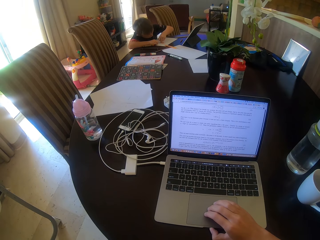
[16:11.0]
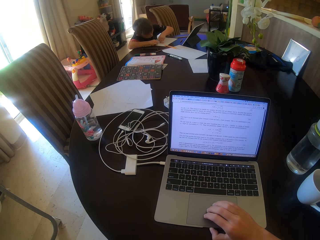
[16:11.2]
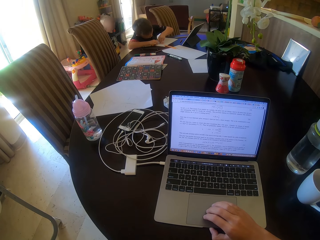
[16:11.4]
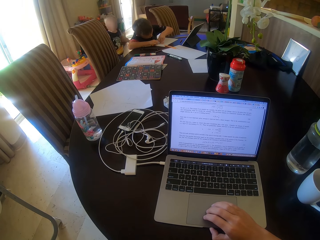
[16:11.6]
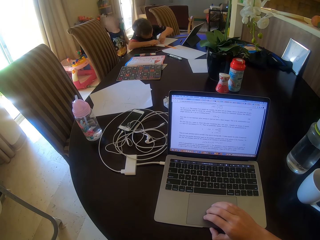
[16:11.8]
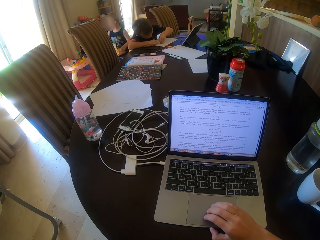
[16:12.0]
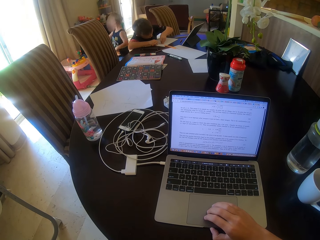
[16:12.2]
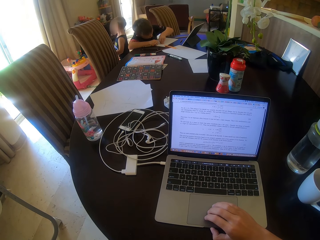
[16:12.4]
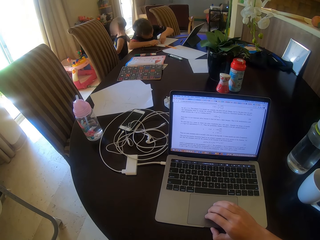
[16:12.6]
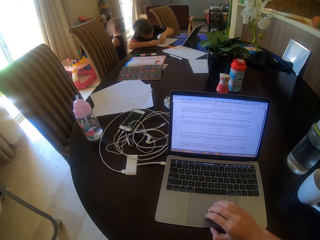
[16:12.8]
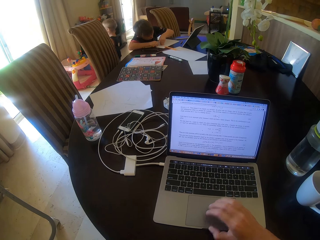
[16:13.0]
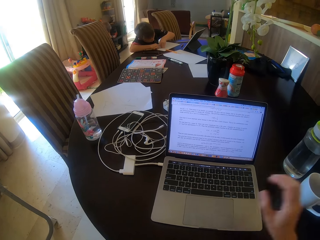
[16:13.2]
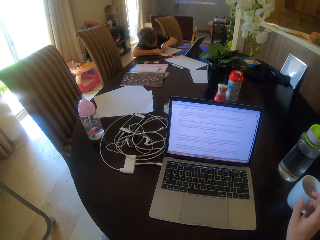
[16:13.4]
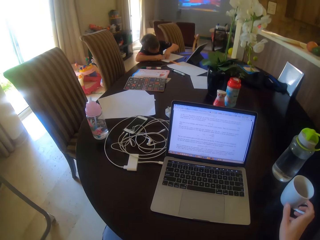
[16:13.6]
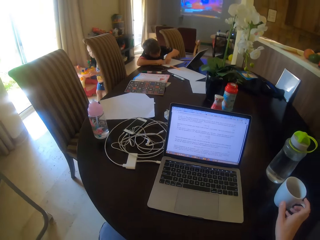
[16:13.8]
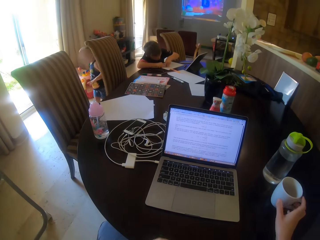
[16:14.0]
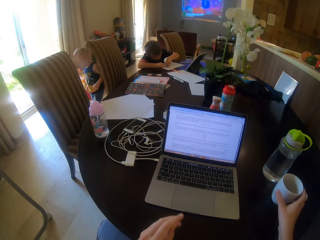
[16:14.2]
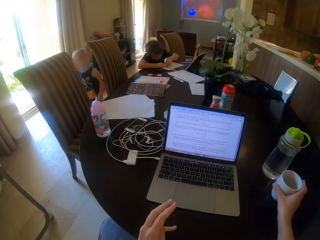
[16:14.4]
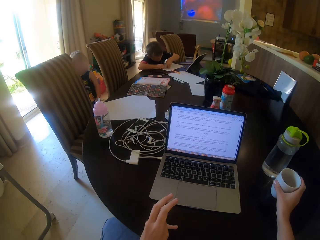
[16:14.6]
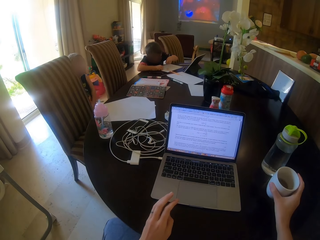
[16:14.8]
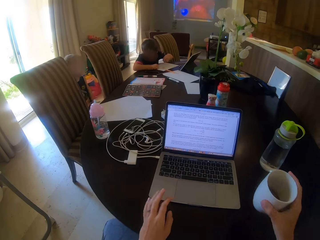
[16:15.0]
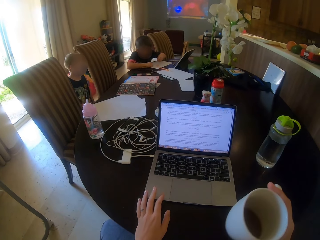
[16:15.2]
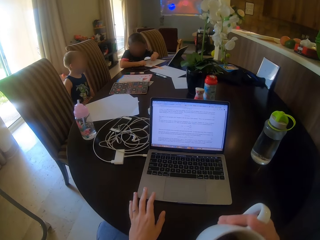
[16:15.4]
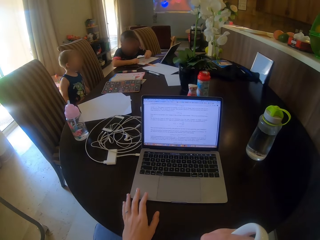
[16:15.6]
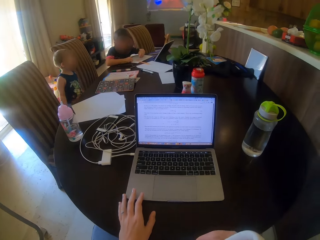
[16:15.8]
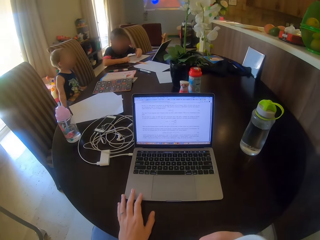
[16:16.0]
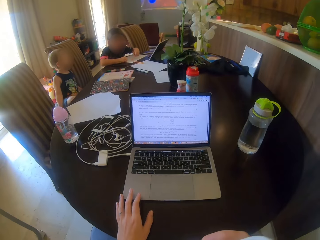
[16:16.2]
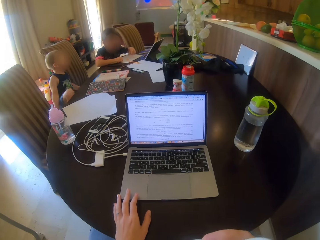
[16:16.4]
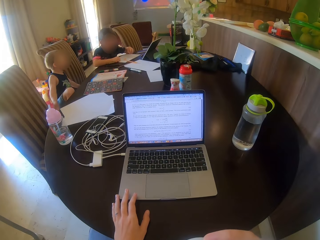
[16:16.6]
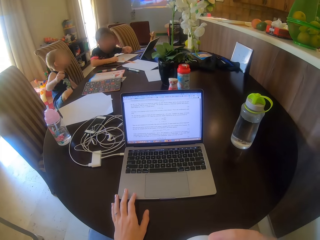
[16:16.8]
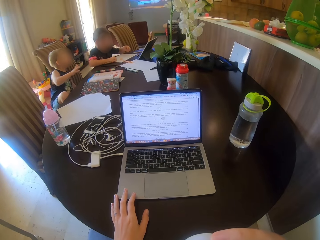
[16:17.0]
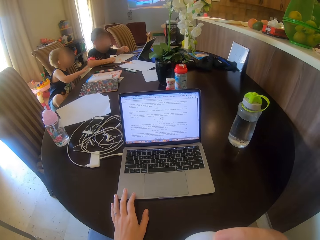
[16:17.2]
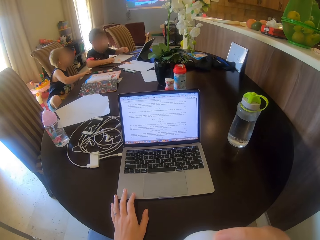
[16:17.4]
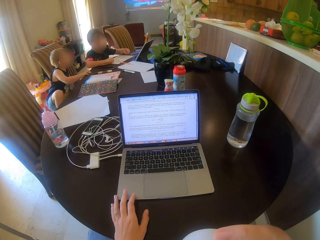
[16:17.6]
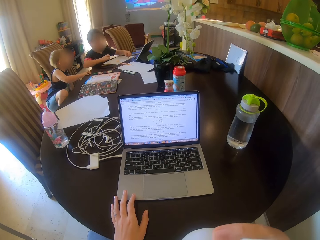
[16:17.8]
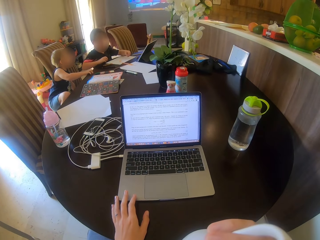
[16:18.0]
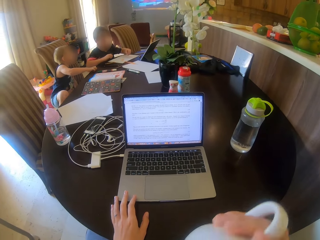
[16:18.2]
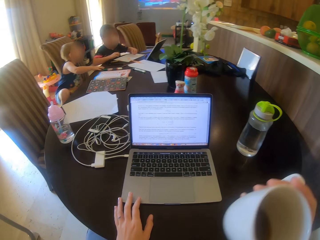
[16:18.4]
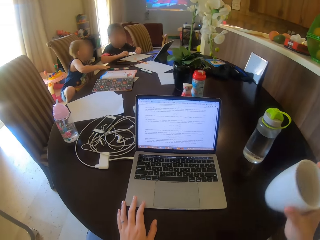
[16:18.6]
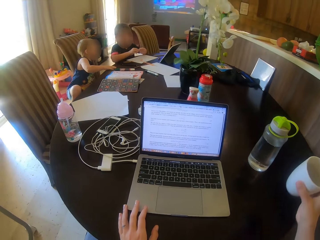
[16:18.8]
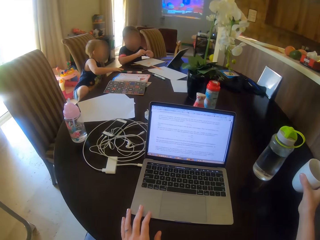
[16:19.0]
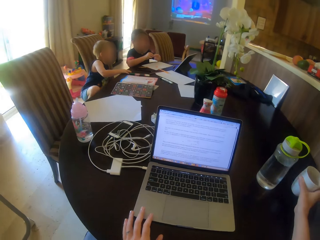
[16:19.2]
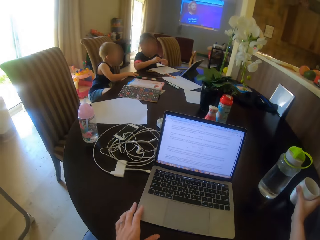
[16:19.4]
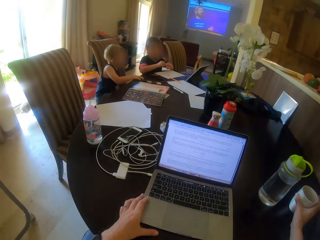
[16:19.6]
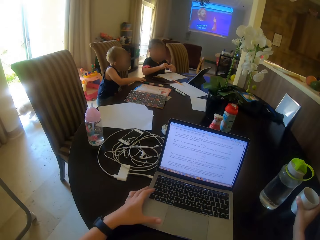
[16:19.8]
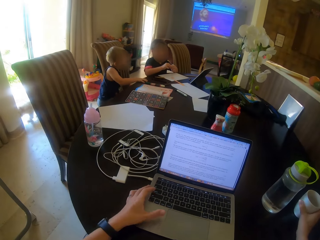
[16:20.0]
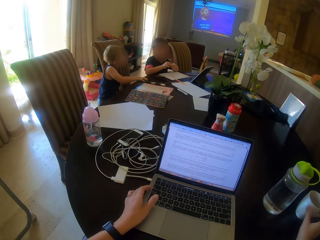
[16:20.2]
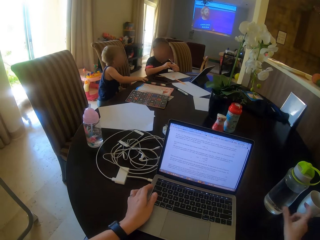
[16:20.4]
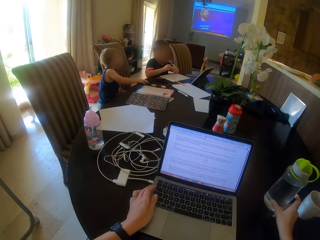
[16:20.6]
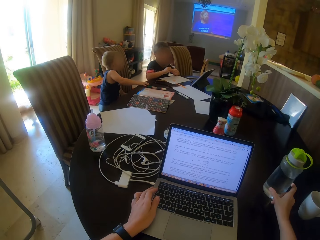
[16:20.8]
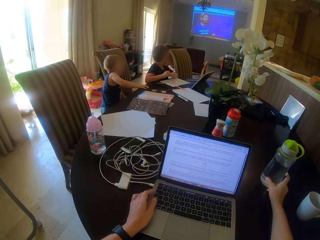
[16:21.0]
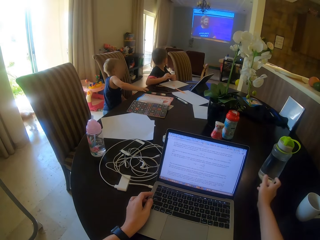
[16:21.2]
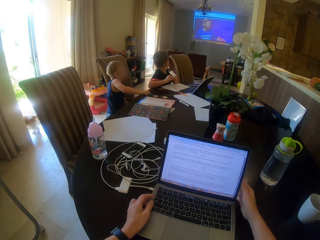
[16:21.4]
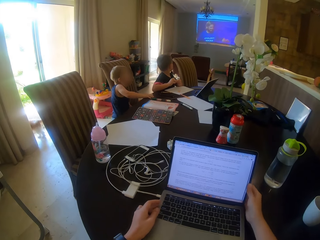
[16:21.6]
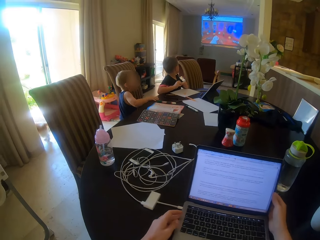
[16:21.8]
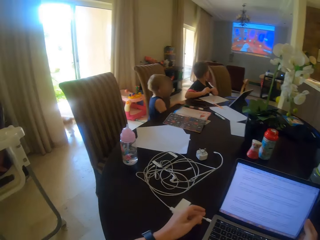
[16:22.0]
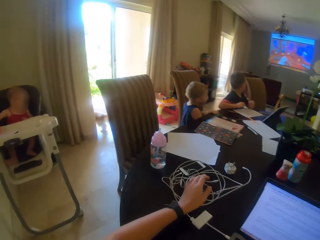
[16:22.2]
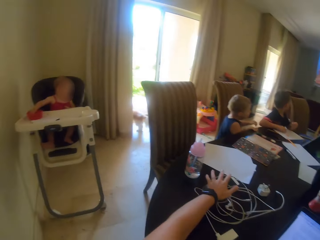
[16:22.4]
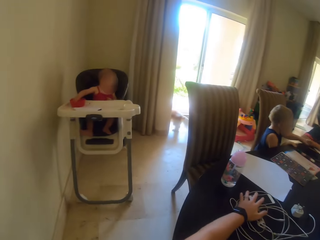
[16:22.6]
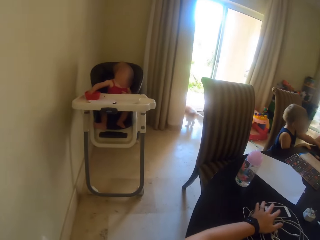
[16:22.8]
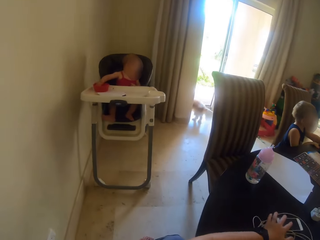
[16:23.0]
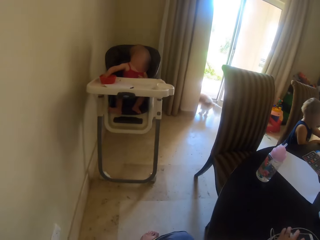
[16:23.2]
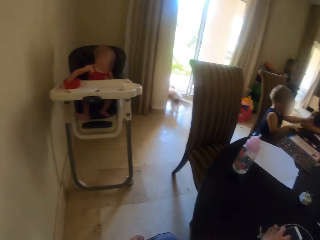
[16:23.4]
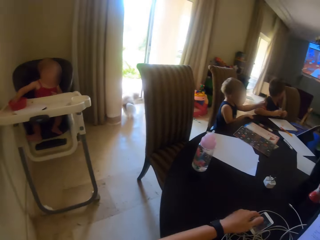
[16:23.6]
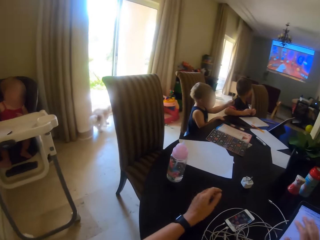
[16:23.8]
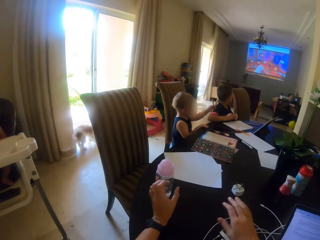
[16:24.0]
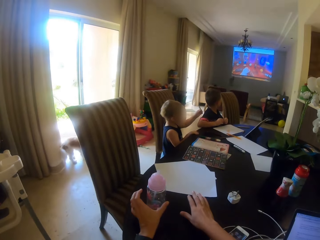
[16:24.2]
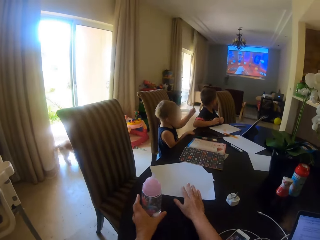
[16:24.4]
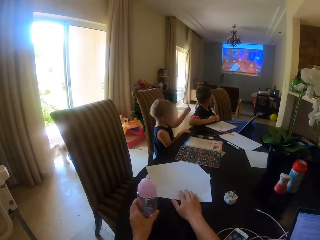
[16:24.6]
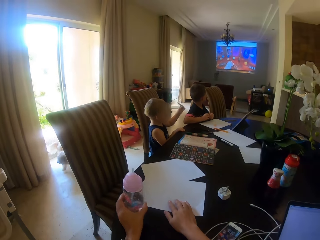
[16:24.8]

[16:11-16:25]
The camera wearer holds the cup. They pick up the cup. They drink the tea. They drink from the cup. They put down the cup and push the bottle. A child sits on the chair. The camera wearer moves the mug. They move the laptop. They move the earphones. They look at another child.

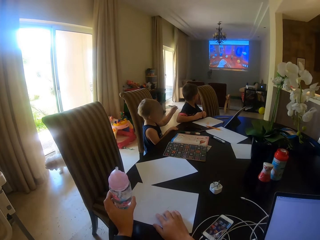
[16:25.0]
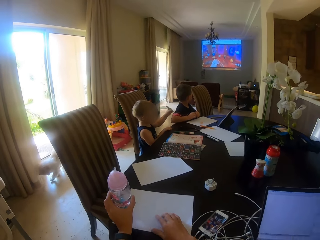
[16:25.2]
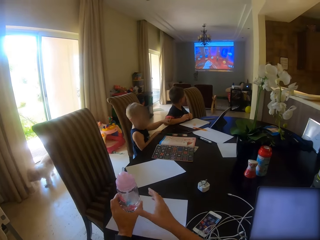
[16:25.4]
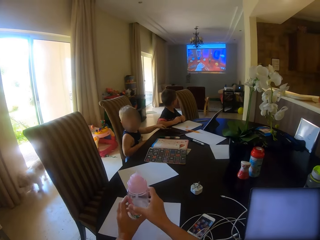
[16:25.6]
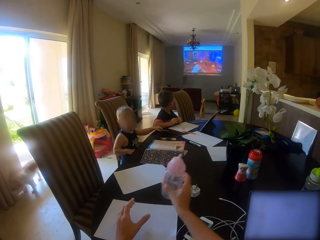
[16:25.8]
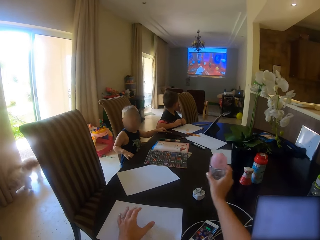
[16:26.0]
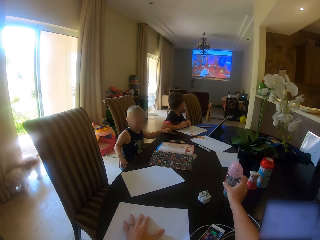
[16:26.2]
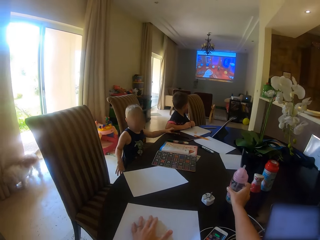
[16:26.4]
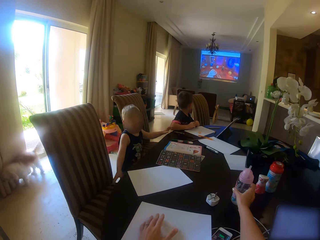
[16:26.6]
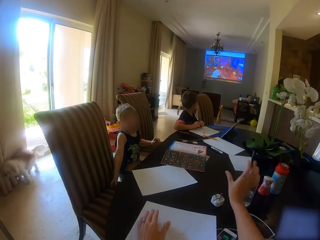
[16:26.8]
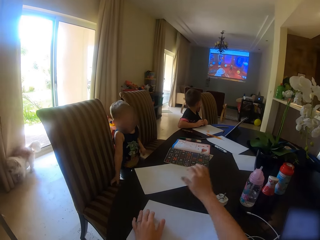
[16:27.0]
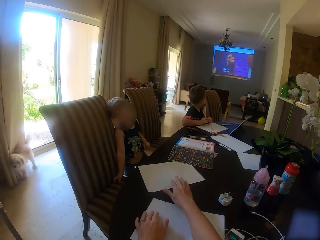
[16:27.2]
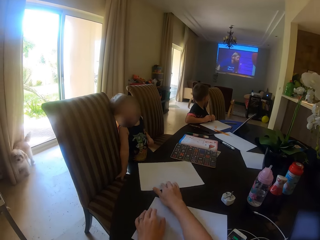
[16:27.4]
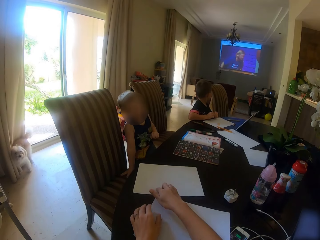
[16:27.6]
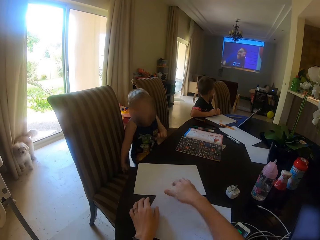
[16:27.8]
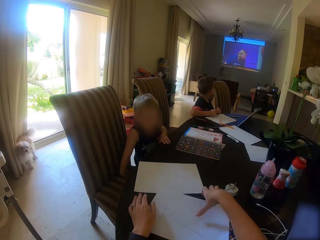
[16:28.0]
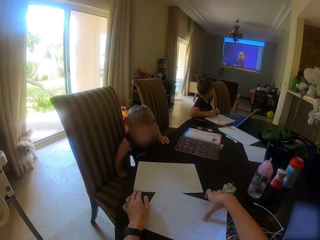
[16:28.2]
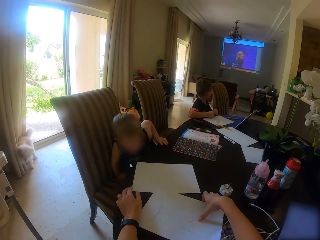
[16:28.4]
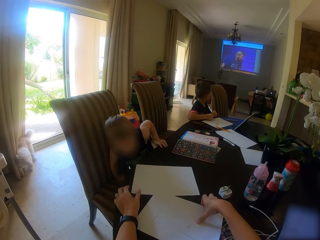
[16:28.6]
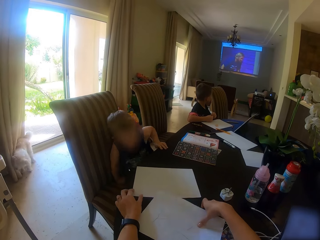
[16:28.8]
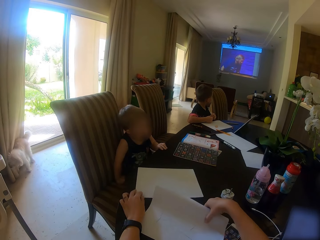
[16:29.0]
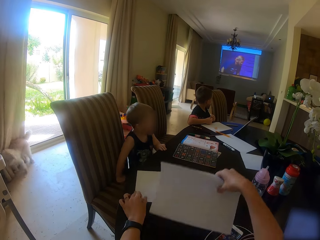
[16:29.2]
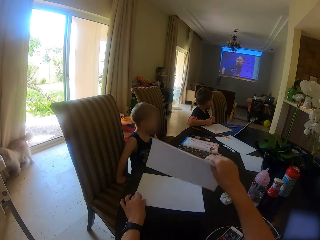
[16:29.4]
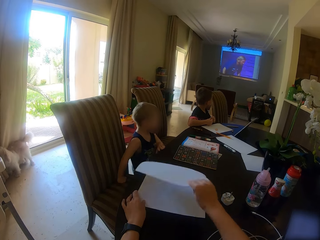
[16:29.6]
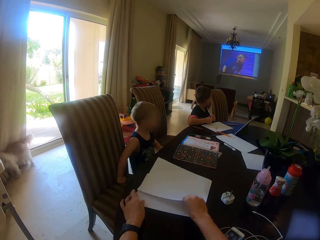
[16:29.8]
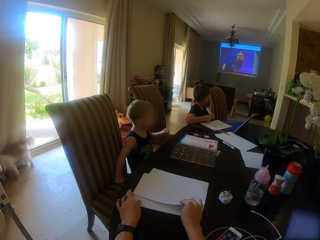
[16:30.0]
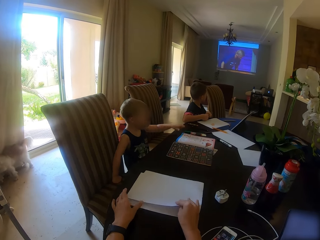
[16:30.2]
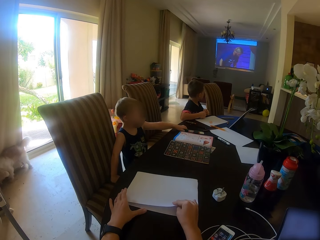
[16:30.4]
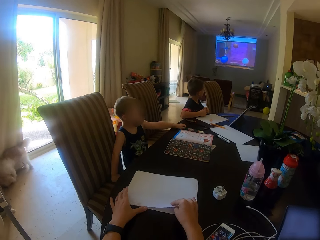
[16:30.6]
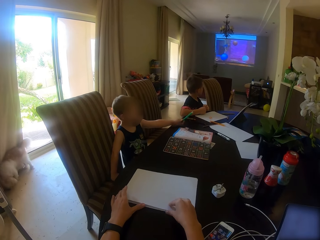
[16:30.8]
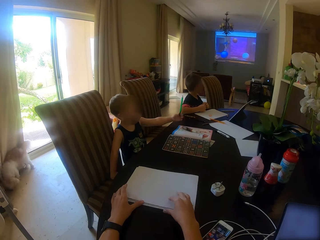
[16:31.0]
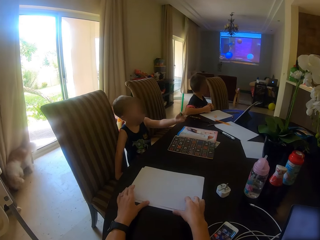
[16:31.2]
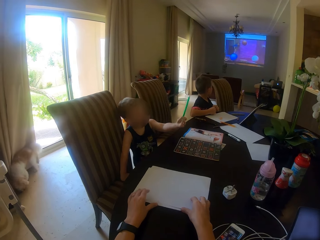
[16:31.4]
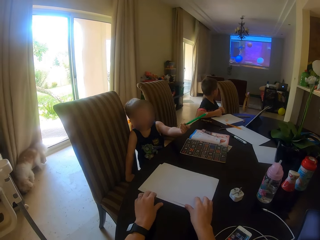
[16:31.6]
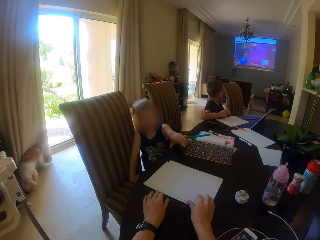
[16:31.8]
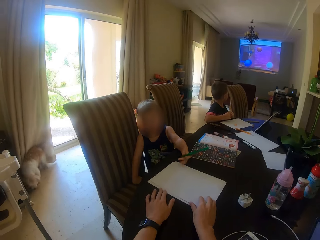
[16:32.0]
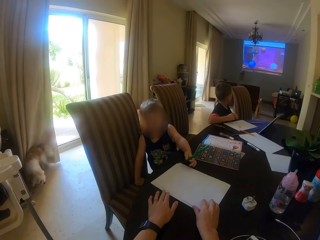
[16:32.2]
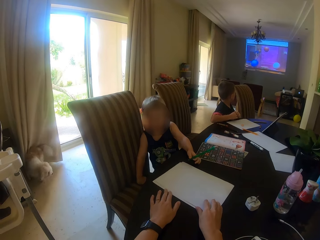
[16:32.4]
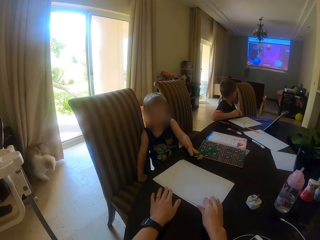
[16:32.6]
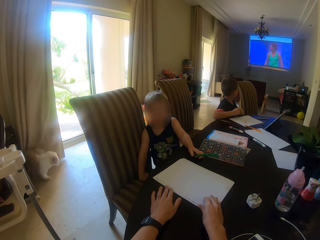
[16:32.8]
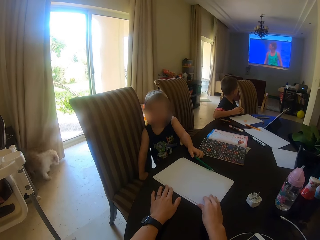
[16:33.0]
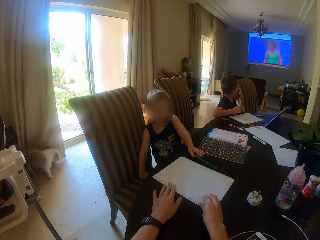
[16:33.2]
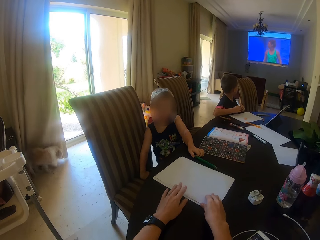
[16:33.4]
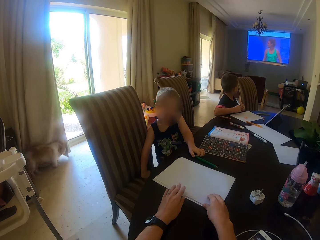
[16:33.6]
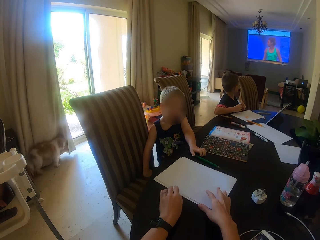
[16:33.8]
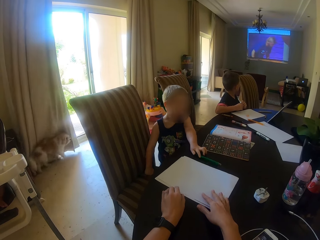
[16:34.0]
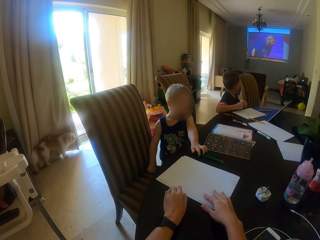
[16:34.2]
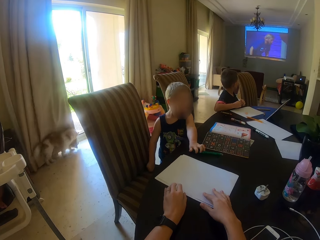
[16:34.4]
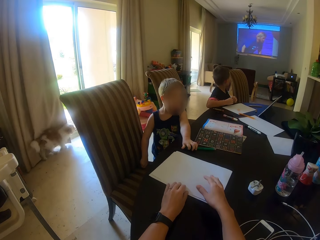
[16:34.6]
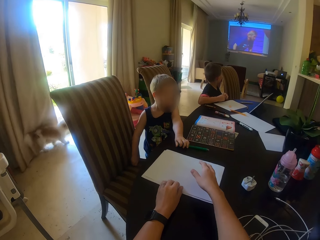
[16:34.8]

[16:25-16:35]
The camera wearer talks to a child. They hold the bottle. They move the paper. They hold the bottle with the other hand. They put down the bottle. They put the mug on the table. They move the paper. They hold the papers. They put the papers on top of the other paper. They arrange the papers. The child picks up the pen and holds the pen.
